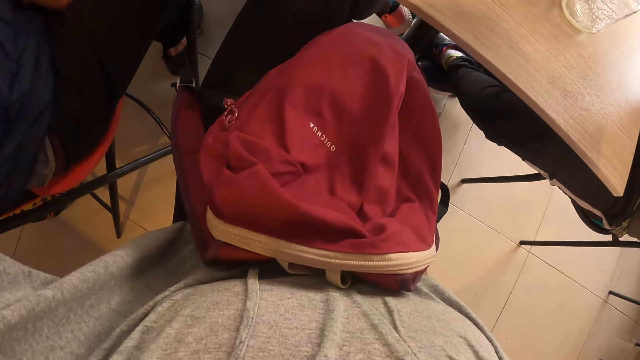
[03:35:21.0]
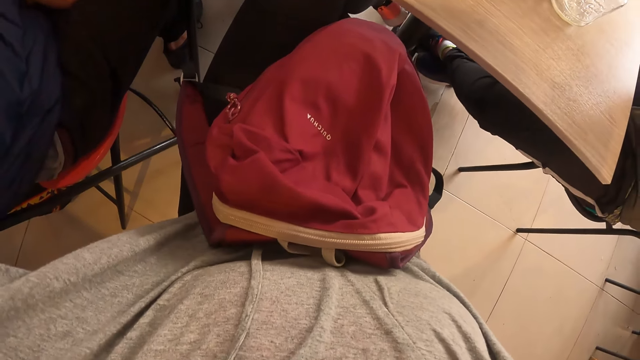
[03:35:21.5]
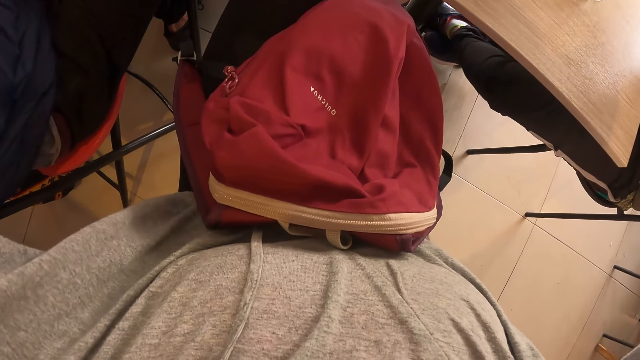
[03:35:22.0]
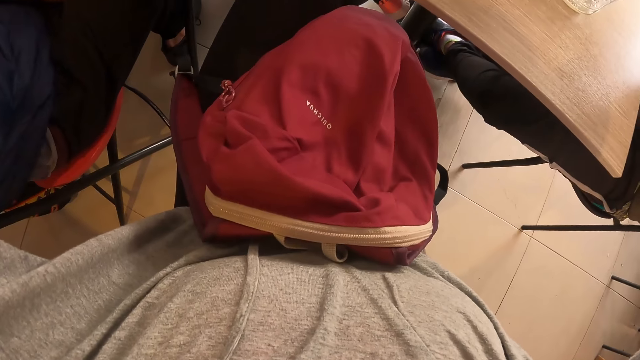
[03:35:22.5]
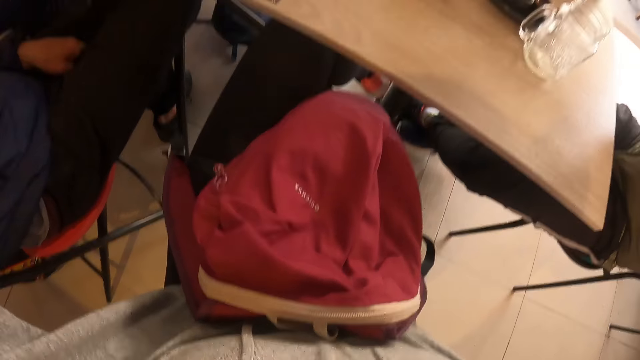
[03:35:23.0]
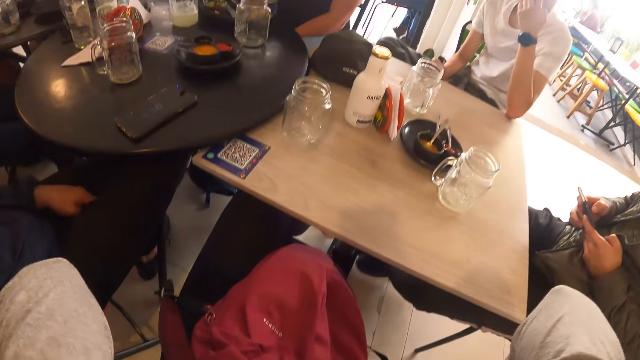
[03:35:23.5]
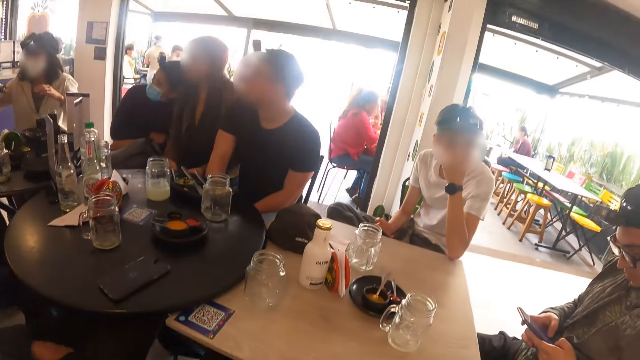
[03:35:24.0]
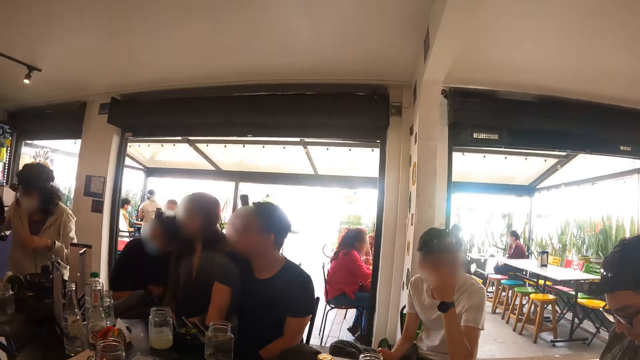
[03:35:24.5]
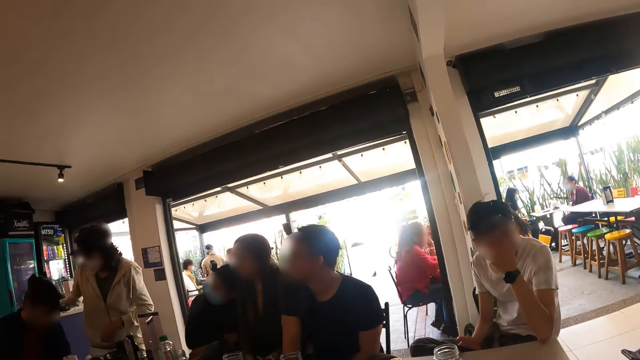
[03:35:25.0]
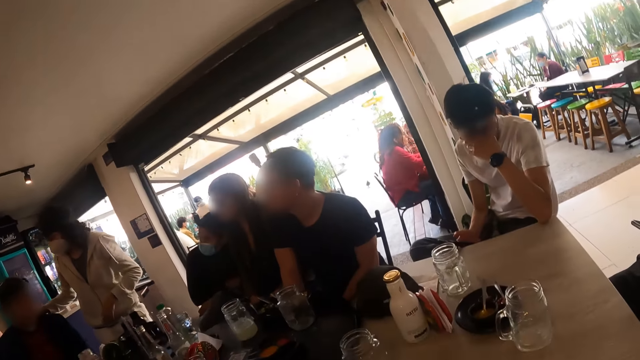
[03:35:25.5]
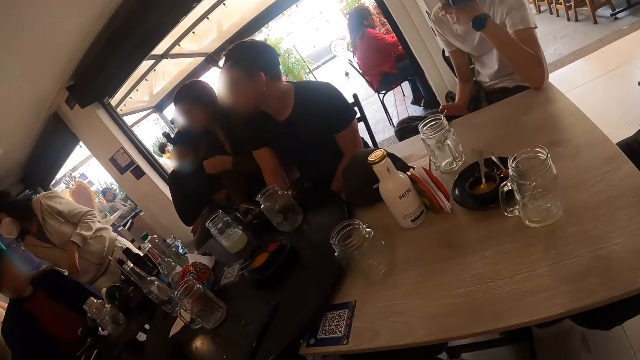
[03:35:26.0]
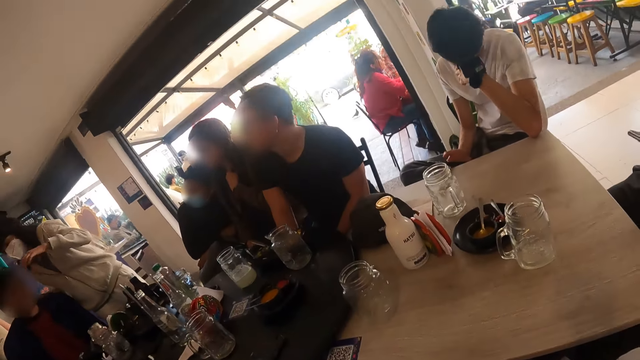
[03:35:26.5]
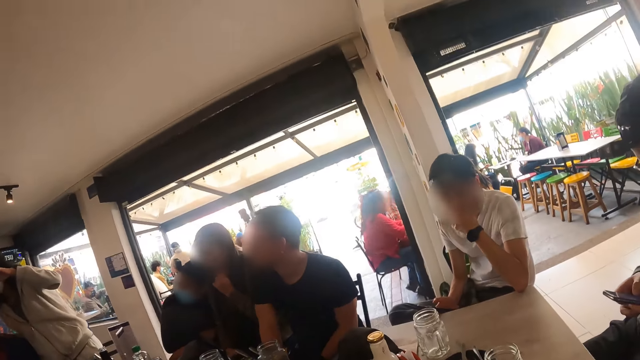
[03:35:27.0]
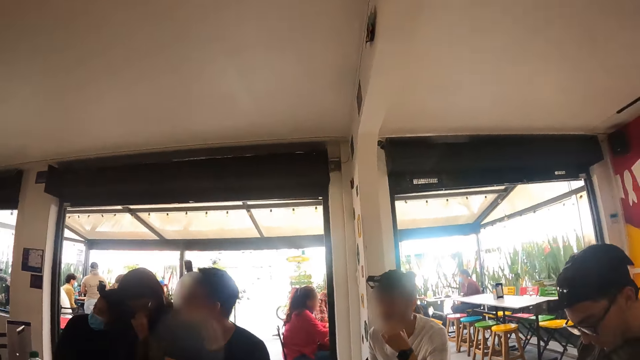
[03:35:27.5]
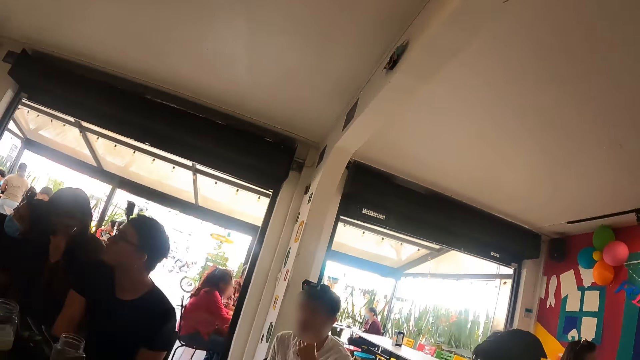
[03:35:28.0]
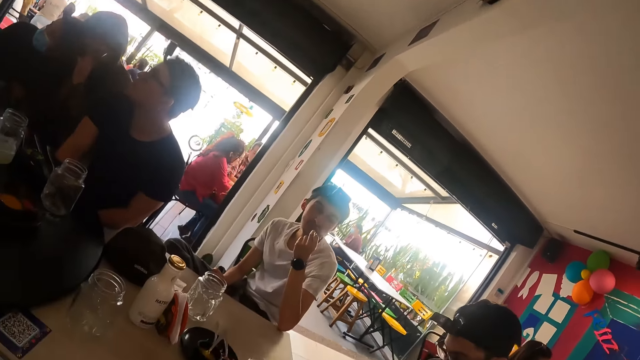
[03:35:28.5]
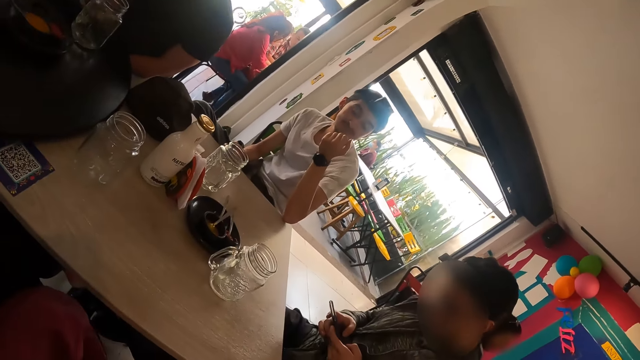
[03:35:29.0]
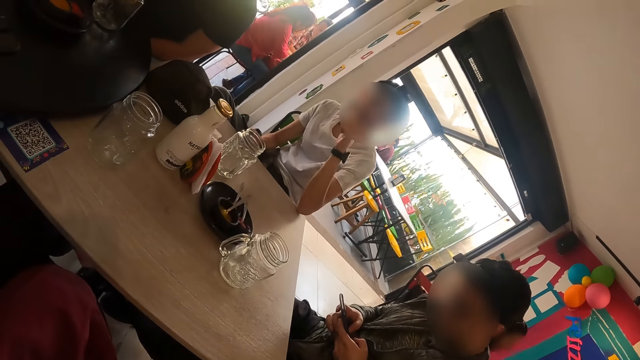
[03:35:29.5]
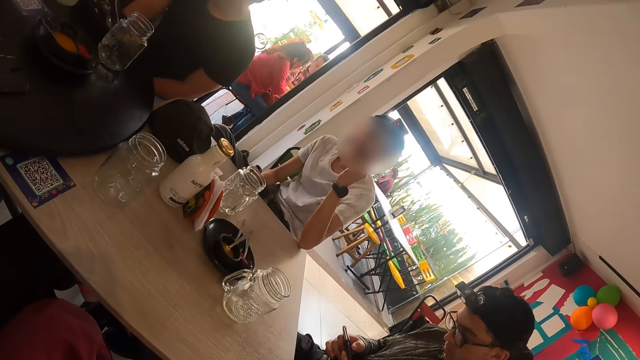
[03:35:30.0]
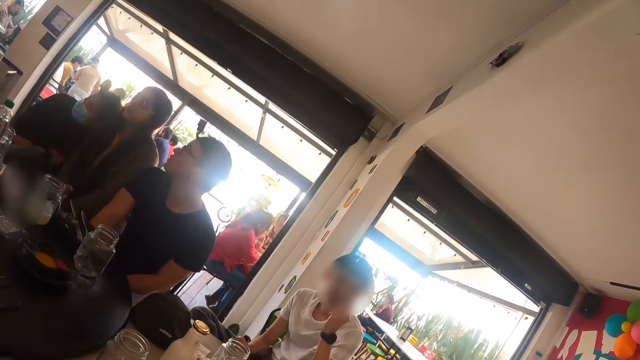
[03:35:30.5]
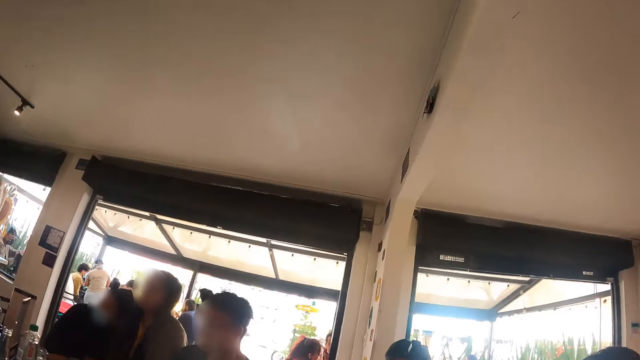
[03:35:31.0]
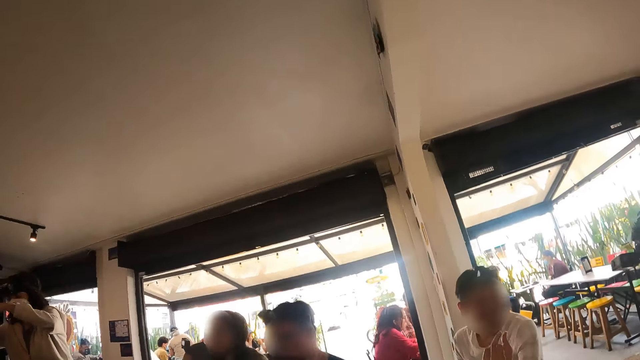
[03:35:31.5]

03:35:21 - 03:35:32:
The camera wearer looks at the bag. They look around the restaurant. They look around the restaurant again.

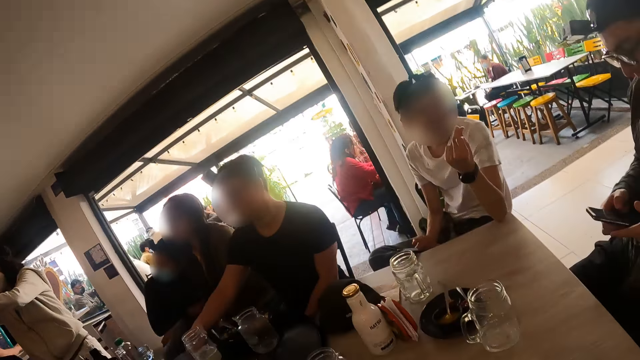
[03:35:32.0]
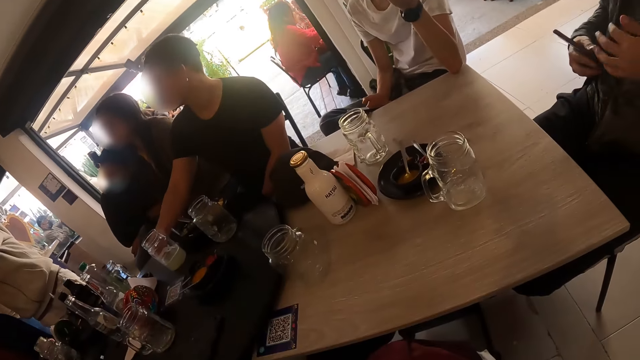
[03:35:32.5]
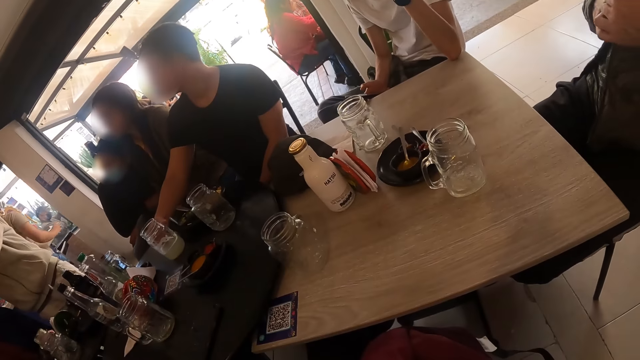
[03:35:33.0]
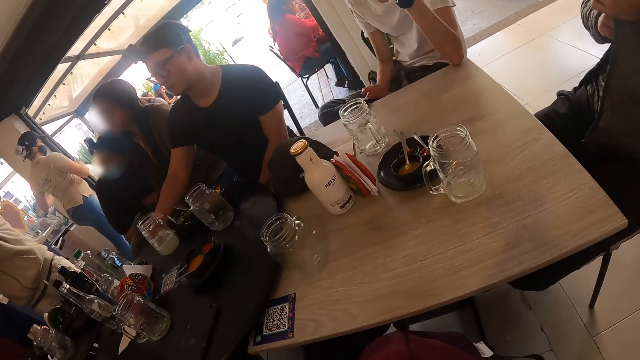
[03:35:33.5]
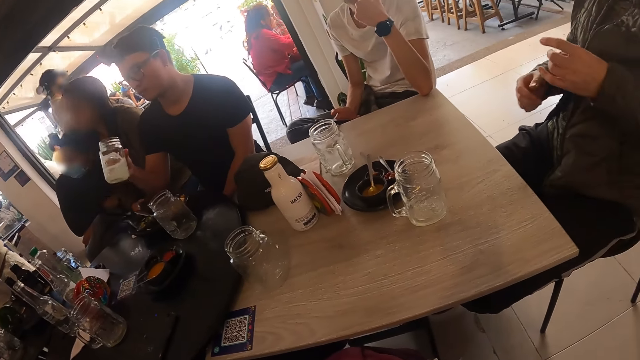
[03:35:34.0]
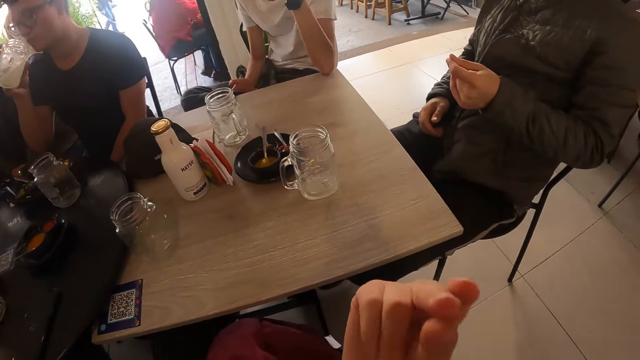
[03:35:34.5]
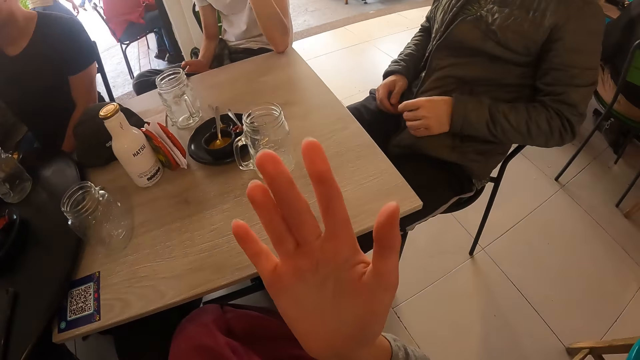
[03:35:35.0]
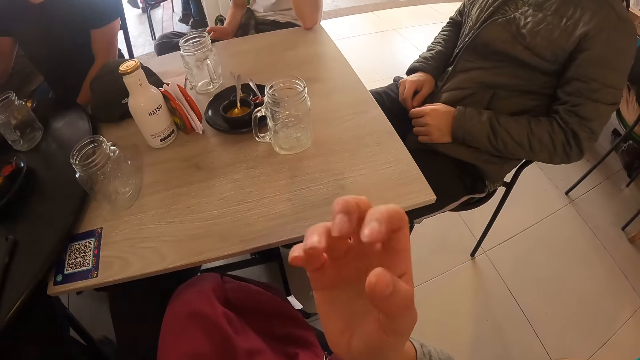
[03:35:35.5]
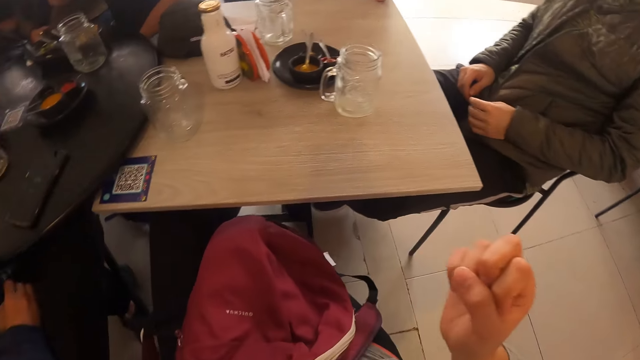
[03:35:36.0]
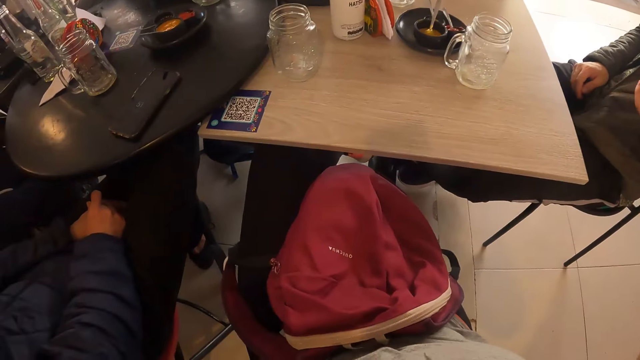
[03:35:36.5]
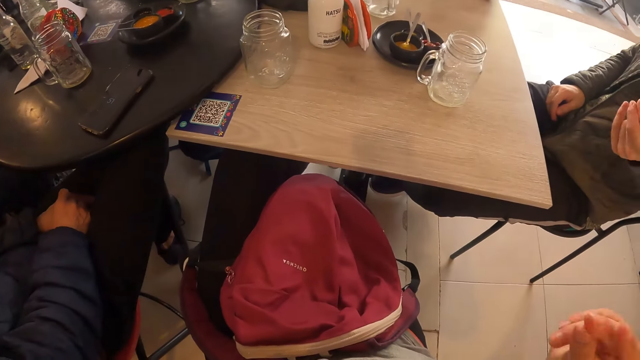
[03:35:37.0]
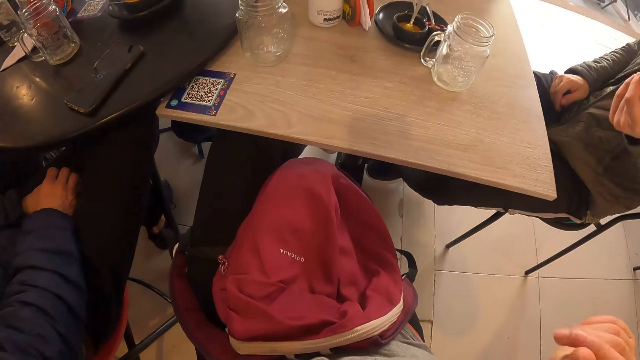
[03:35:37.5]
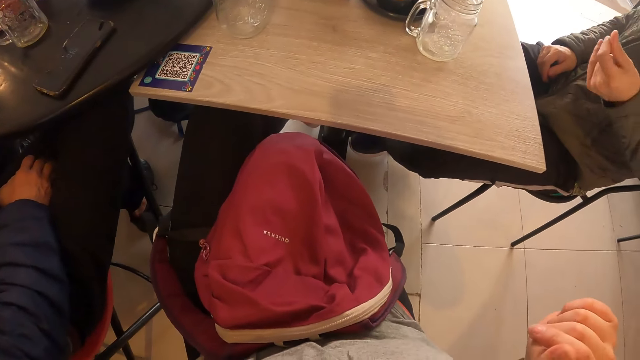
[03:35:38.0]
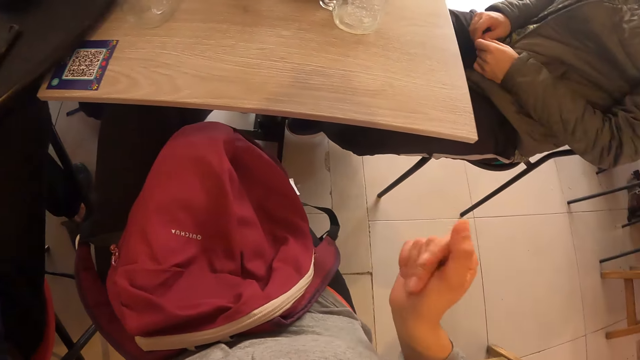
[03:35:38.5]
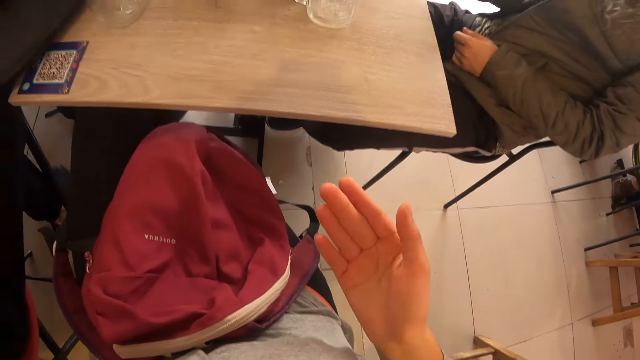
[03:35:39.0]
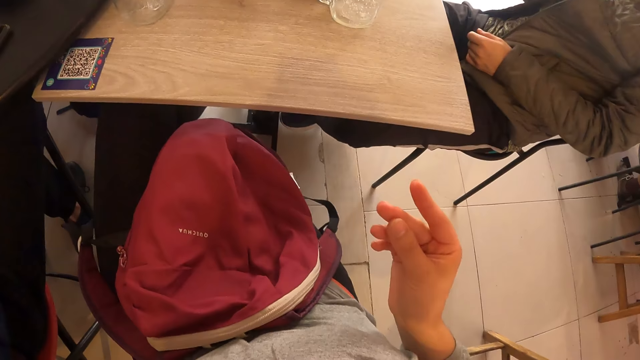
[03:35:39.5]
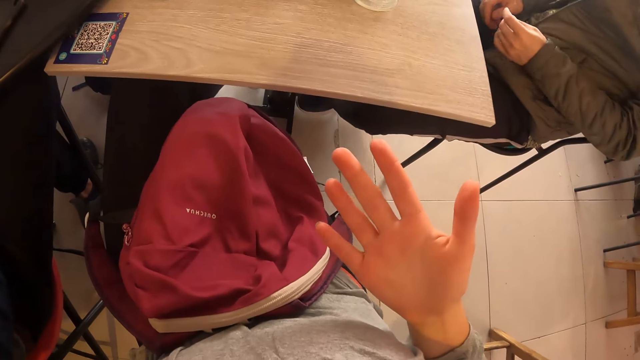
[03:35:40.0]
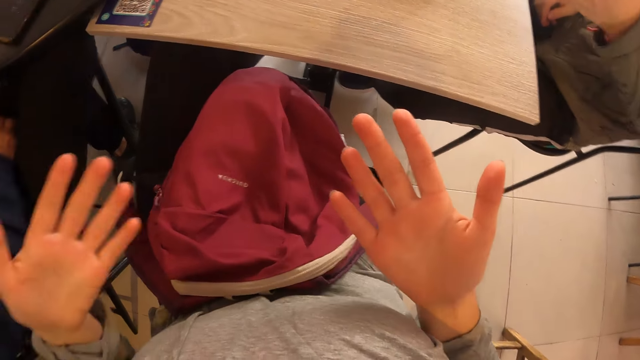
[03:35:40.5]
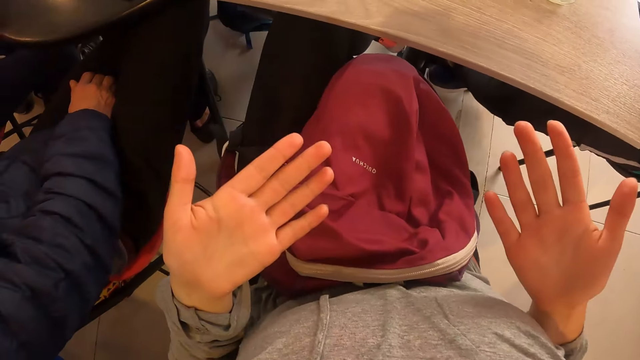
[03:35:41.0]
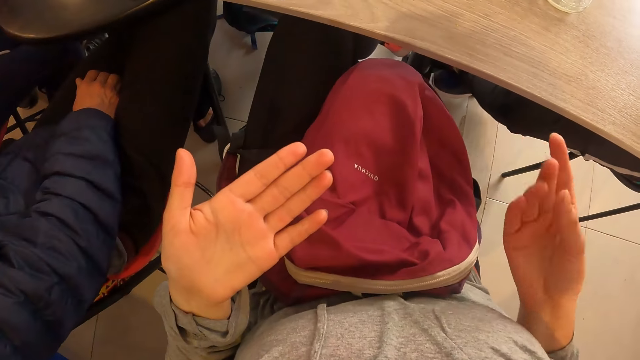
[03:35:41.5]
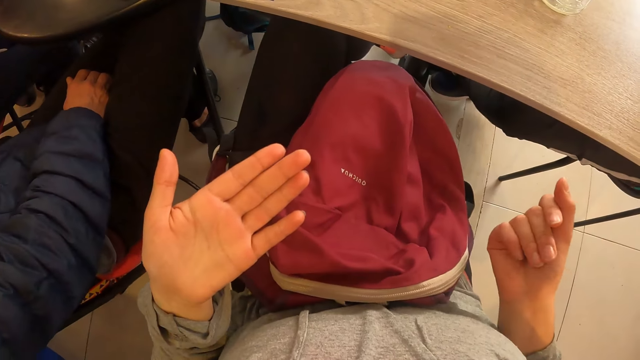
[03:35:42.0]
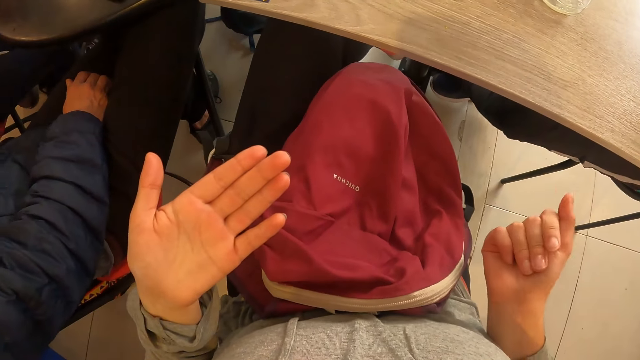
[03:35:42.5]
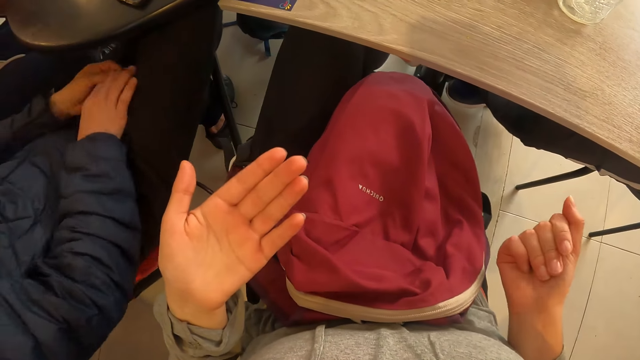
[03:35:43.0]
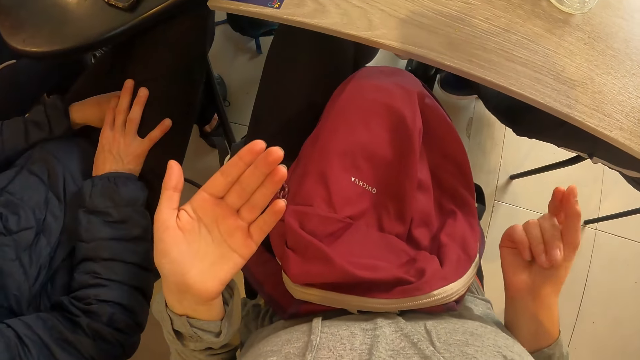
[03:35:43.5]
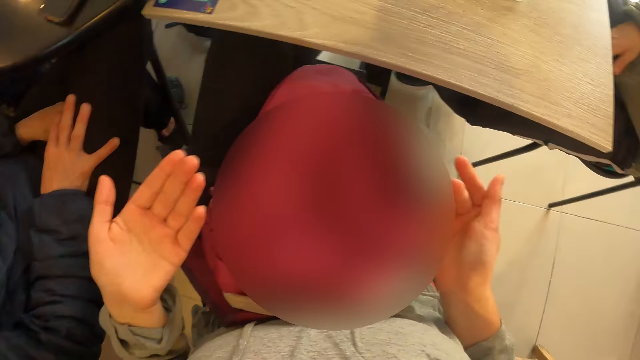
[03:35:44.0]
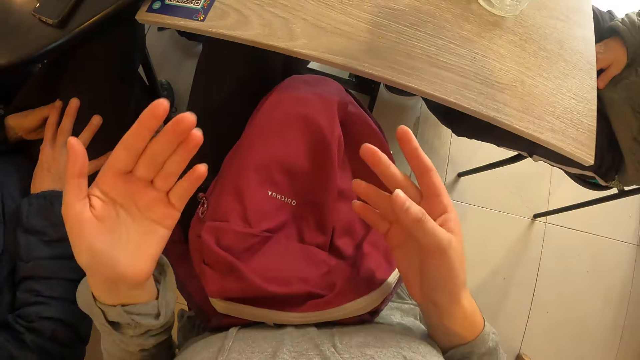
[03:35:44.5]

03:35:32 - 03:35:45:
A man picks up a cup of juice on the table with his right hand. The camera wearer looks at the table. They look at the table again. They gesture with hands.
